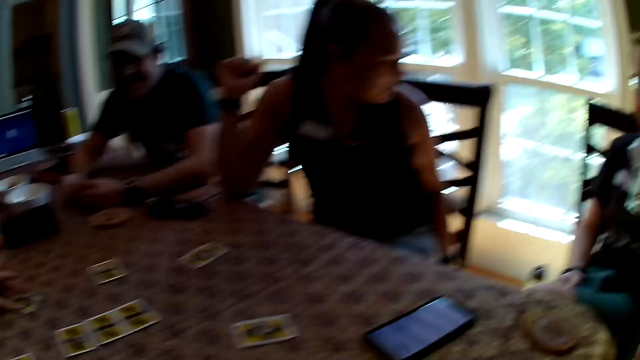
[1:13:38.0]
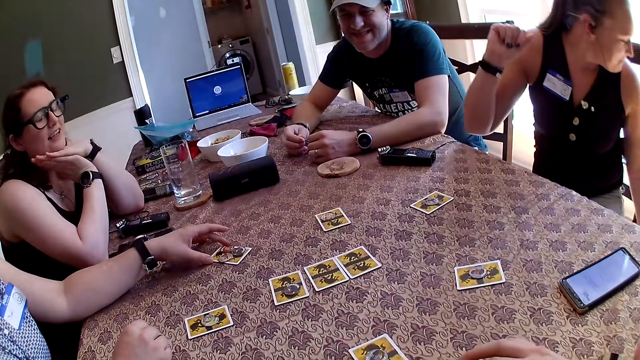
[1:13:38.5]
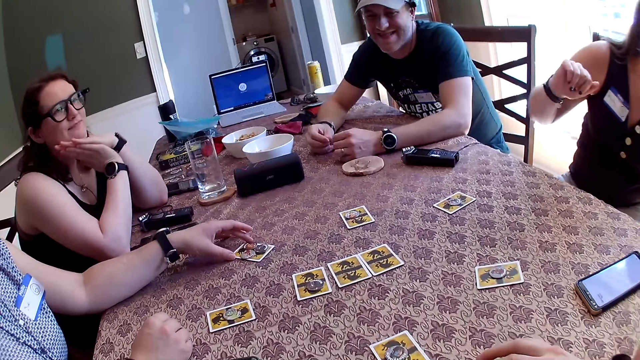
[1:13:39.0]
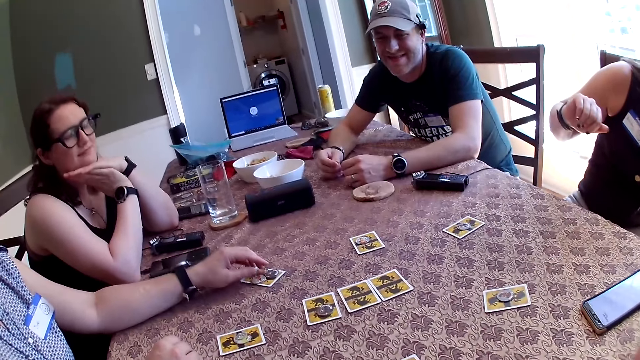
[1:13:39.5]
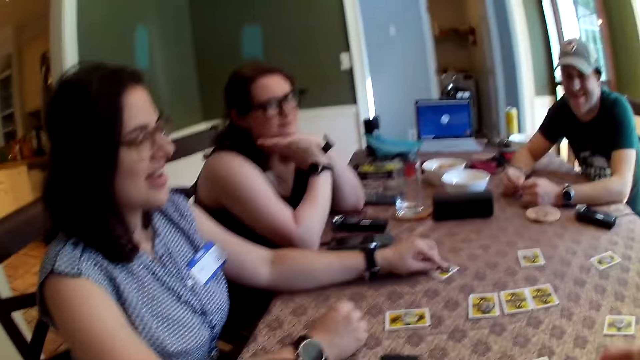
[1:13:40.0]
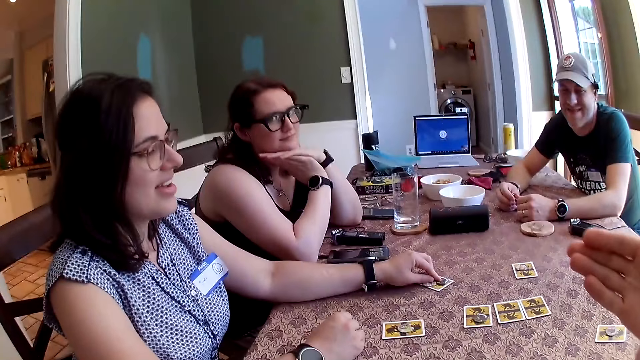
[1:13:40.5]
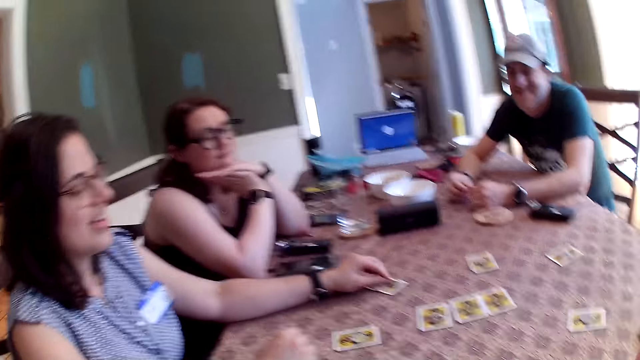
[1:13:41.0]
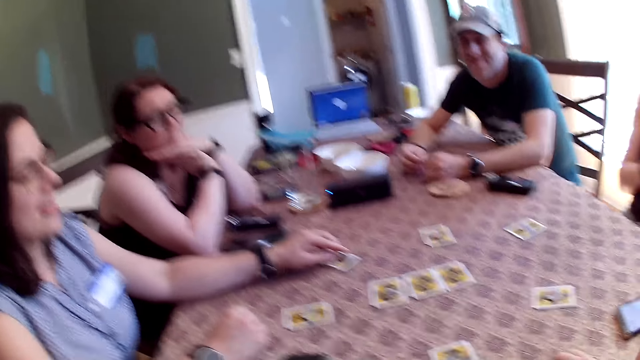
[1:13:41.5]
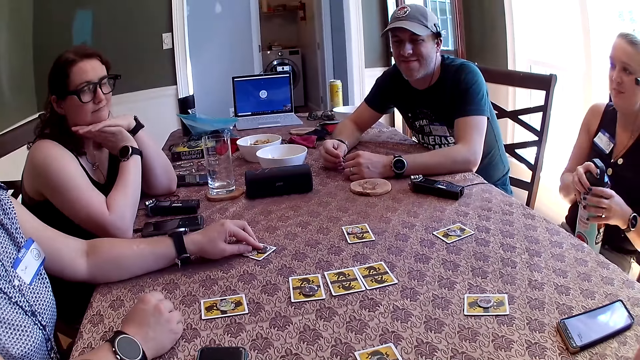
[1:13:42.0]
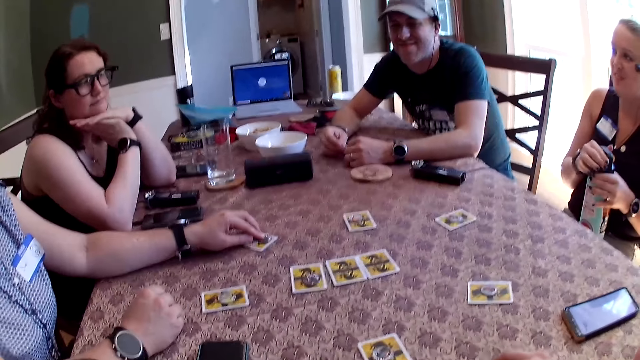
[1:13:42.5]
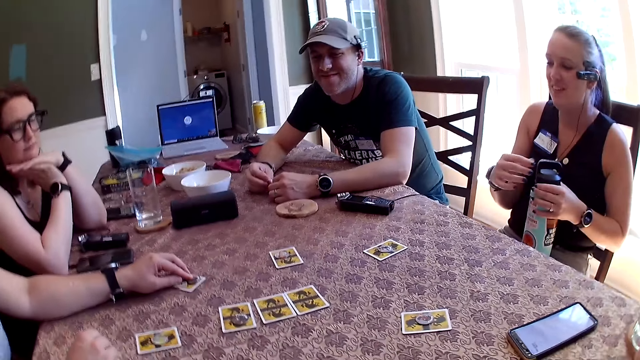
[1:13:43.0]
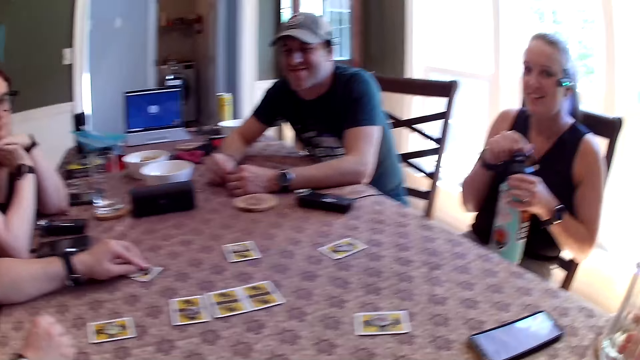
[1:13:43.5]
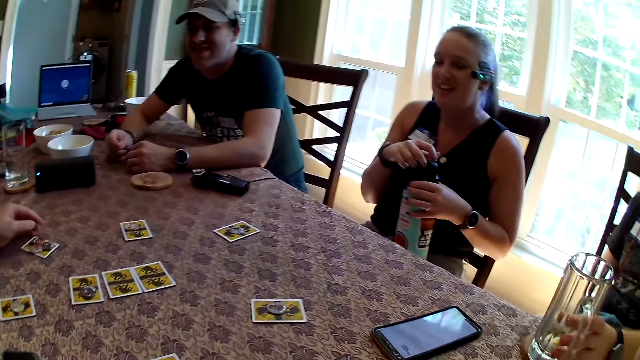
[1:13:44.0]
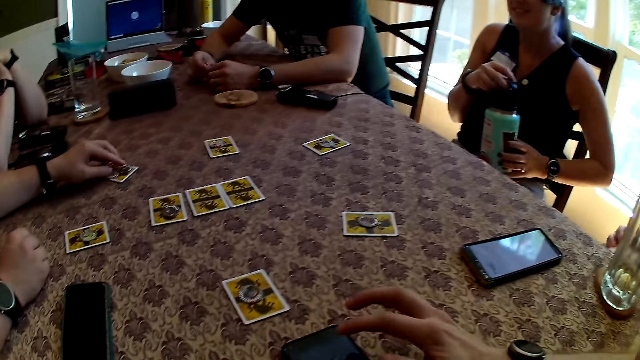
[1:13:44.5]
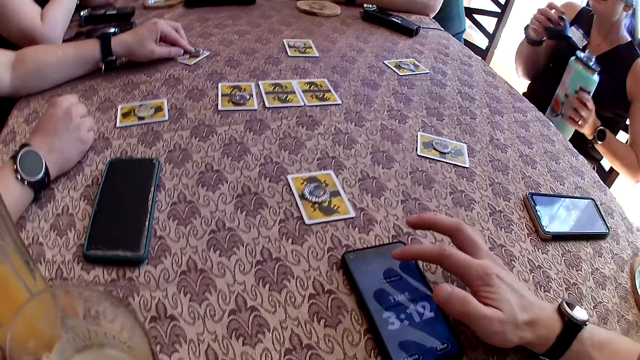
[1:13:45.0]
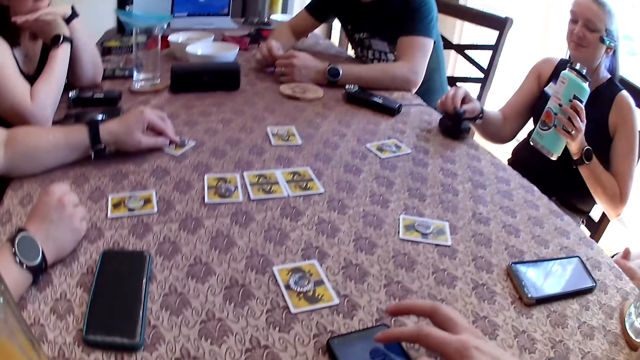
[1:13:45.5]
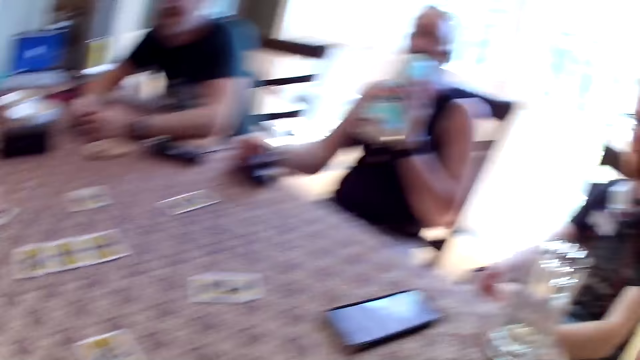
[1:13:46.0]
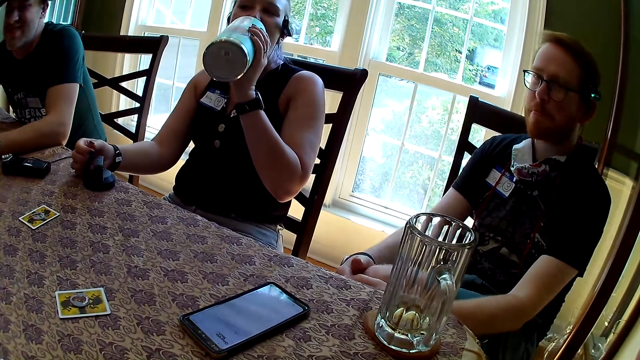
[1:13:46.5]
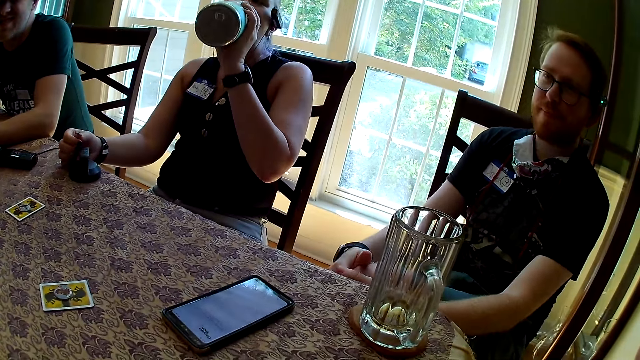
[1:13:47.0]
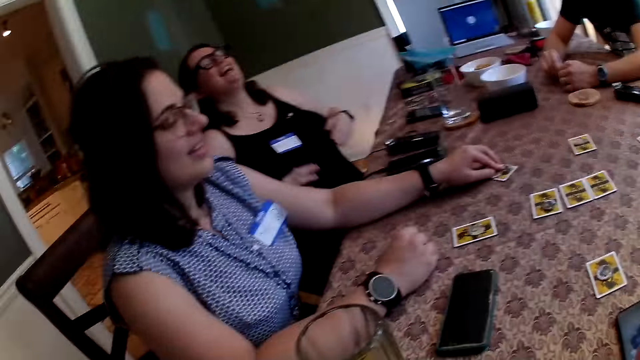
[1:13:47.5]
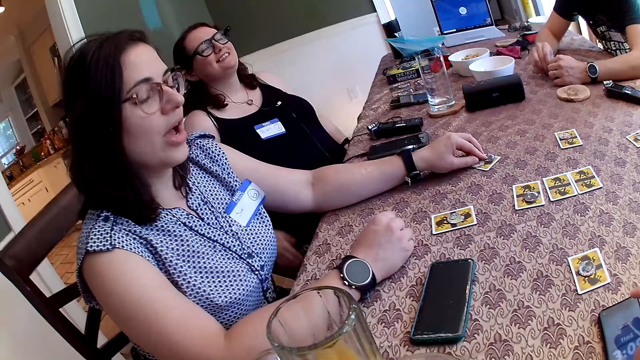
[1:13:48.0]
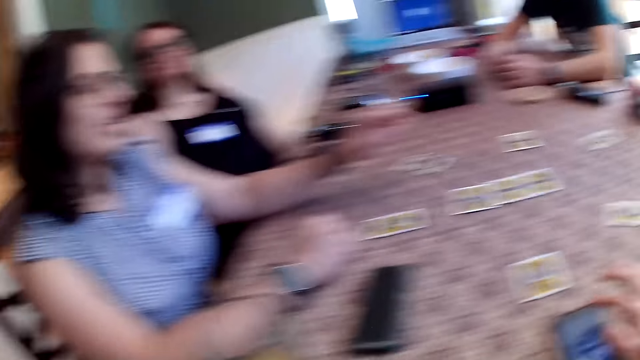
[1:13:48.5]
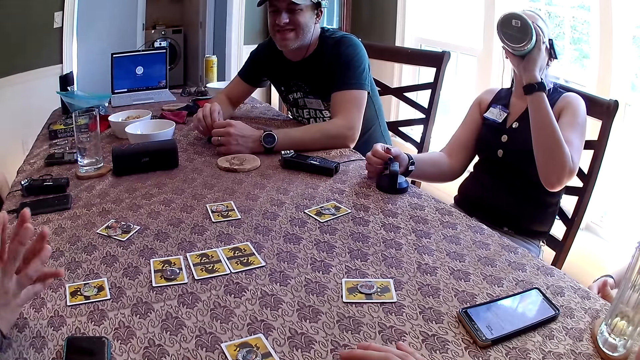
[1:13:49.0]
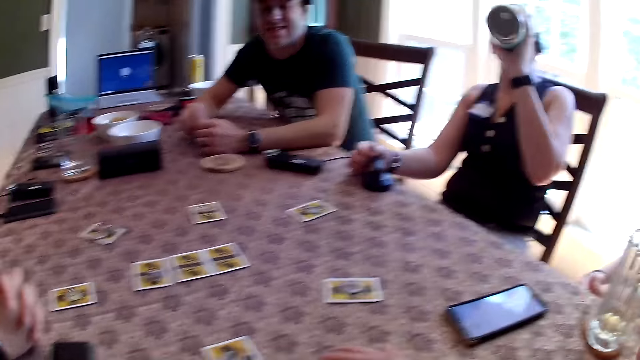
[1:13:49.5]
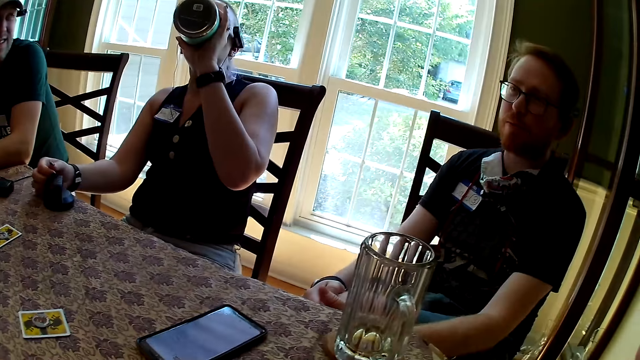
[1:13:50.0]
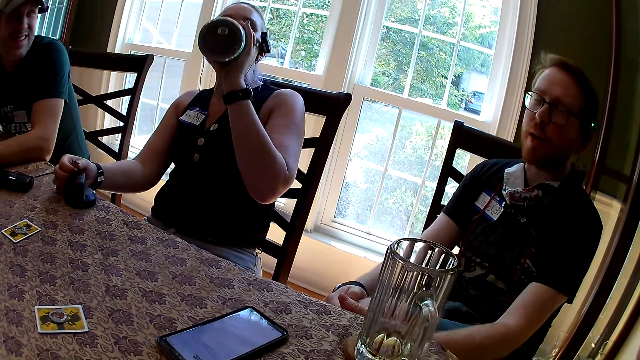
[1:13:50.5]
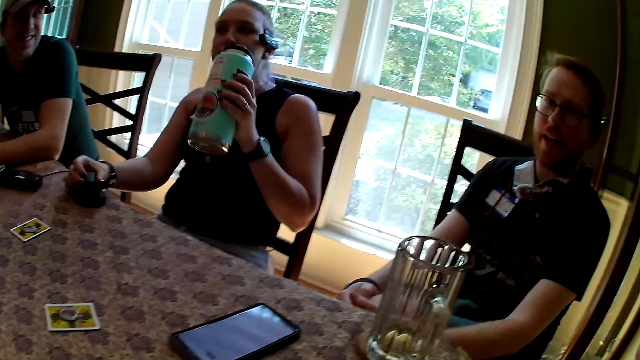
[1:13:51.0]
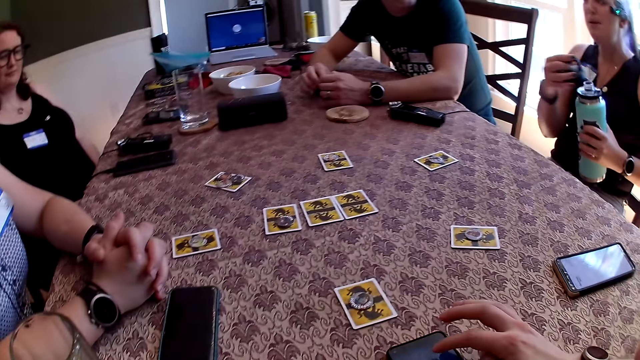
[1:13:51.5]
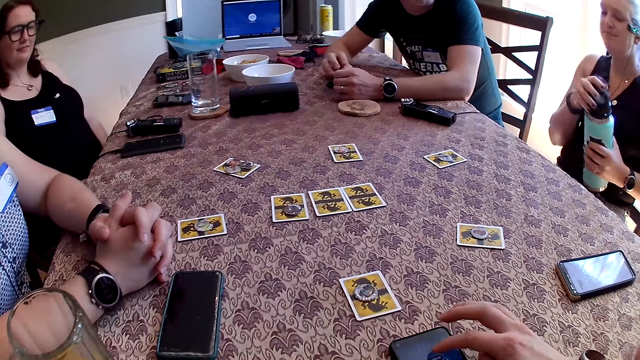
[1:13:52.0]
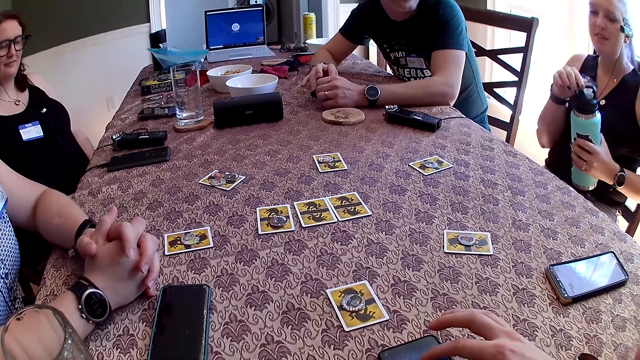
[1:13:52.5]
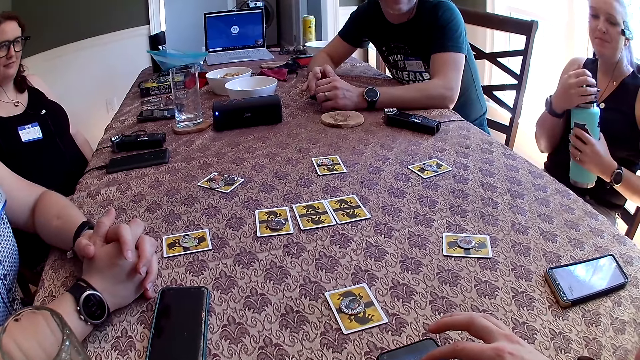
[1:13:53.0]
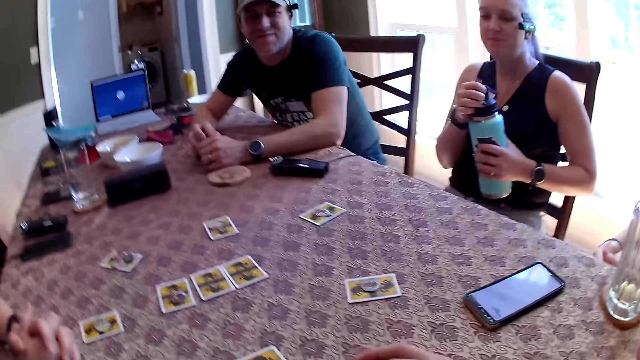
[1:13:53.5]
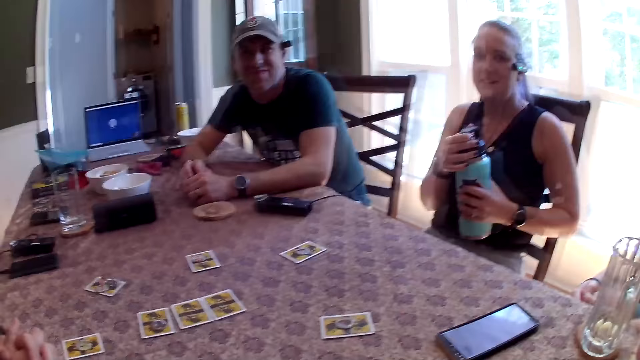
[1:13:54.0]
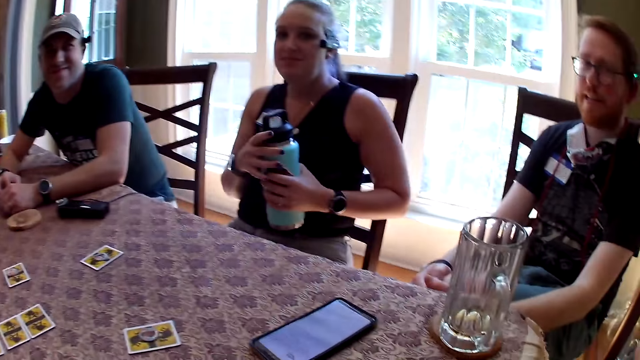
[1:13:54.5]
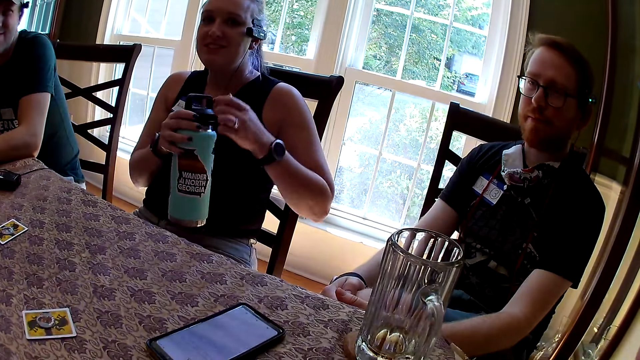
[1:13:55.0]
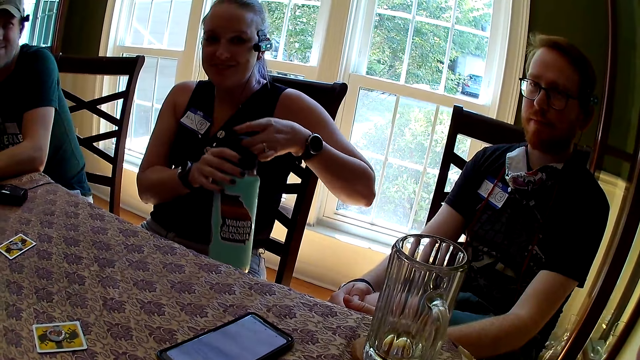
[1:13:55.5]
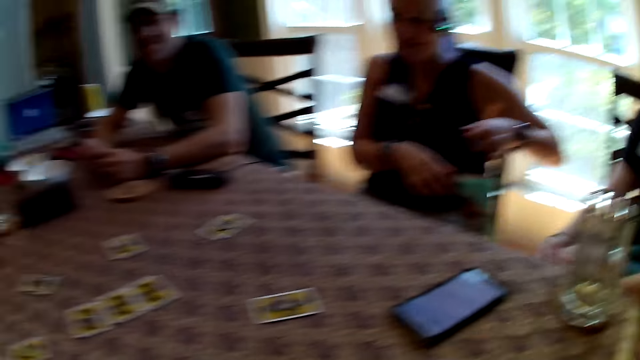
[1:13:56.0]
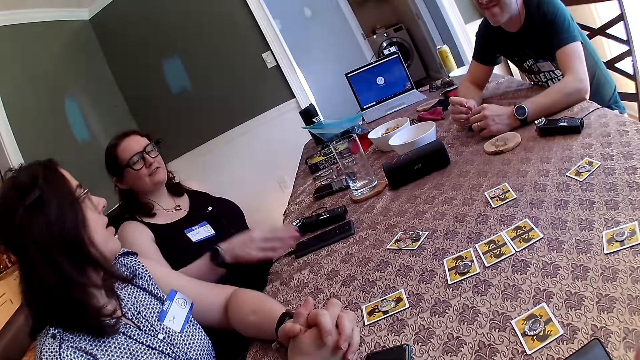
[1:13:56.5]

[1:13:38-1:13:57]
The woman opens a water bottle on her lap with her right hand. She places the cover of the water bottle on the table with her right hand. She drinks from the water bottle with her left hand. She picks up the cover of the water bottle from the table with her right hand. She closes the water bottle in her left hand with the cover in her right hand.

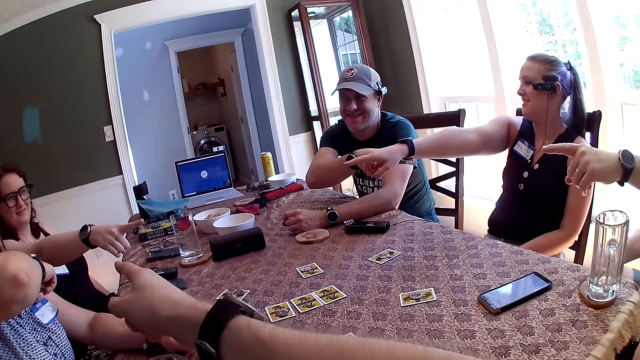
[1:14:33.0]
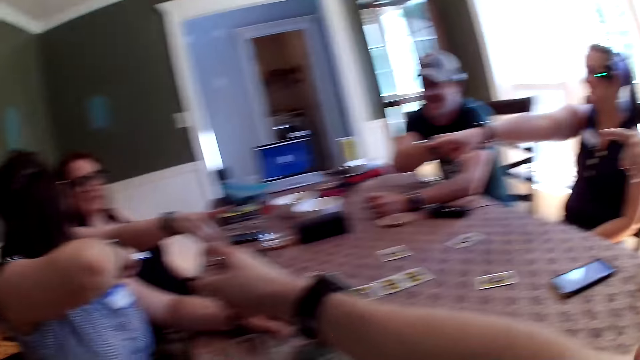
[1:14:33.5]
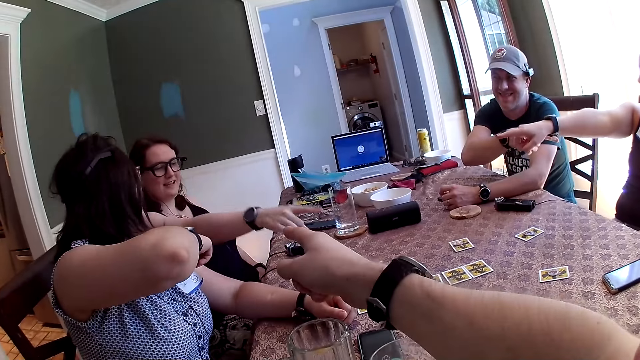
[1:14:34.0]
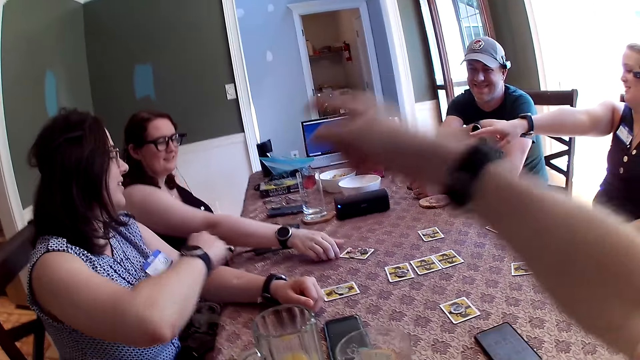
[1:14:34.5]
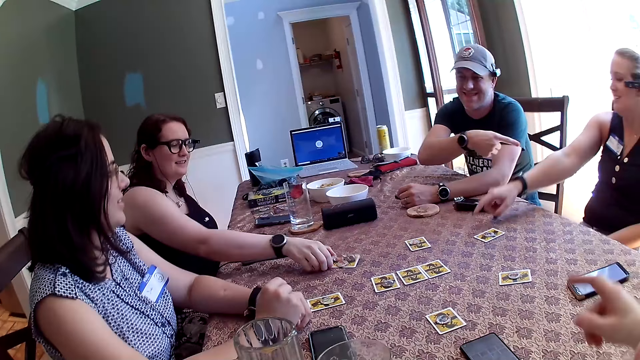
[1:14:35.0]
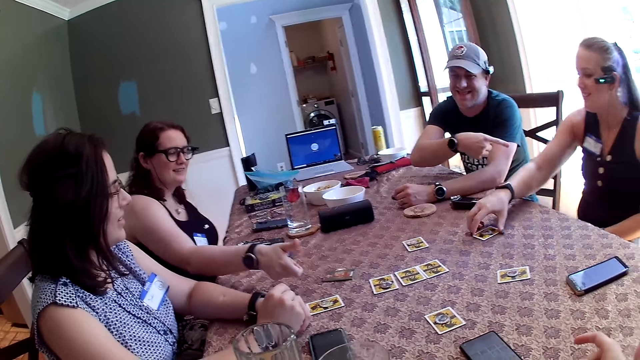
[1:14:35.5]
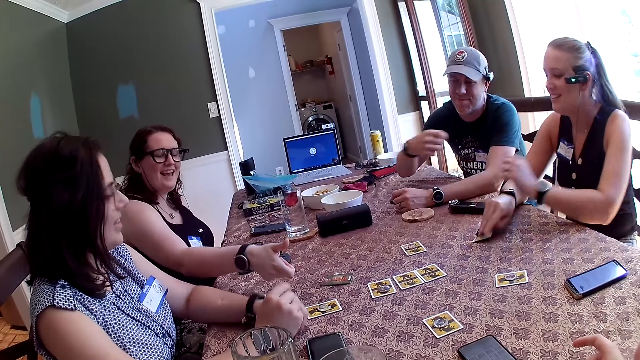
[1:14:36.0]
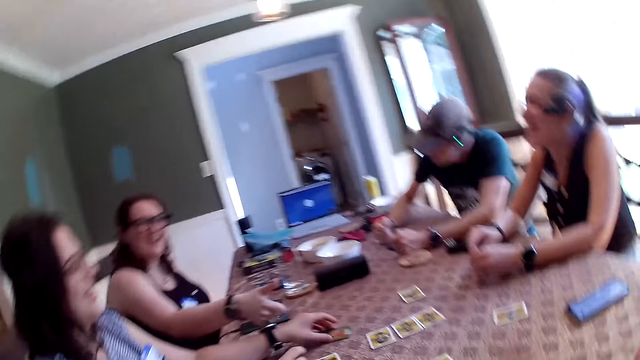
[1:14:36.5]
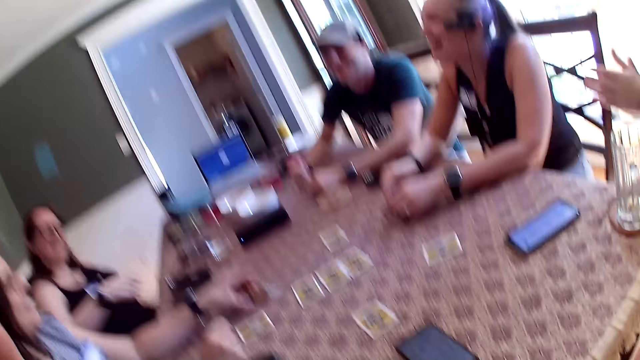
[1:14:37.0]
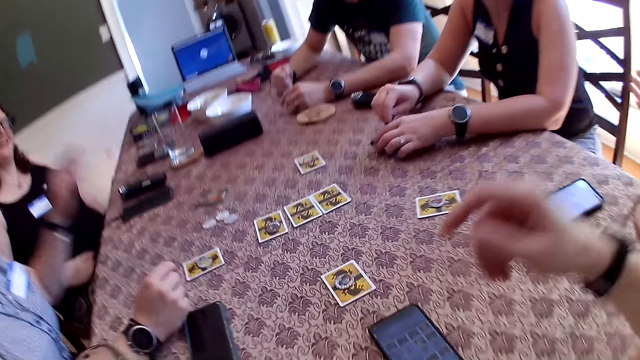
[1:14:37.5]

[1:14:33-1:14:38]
The woman flips the card on the table with her right hand. Another woman flips a card on the table with her right hand.
